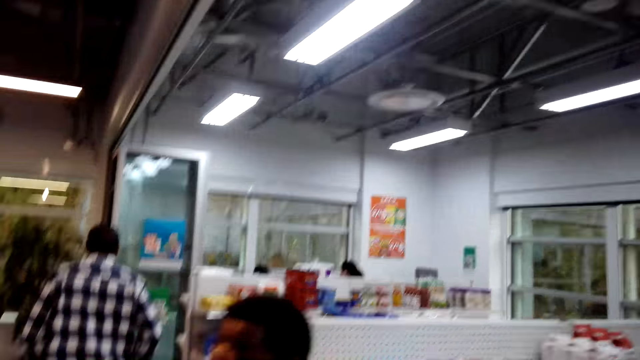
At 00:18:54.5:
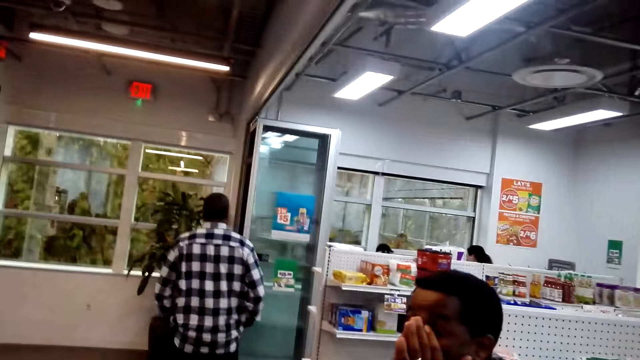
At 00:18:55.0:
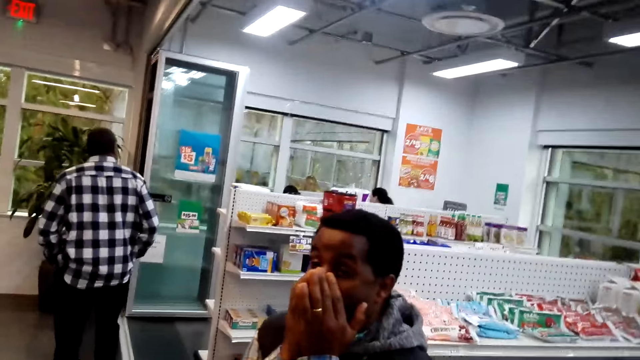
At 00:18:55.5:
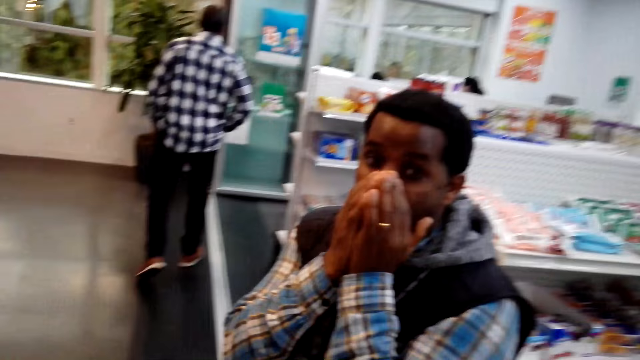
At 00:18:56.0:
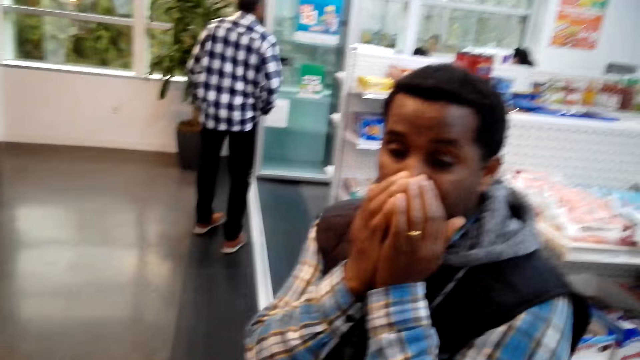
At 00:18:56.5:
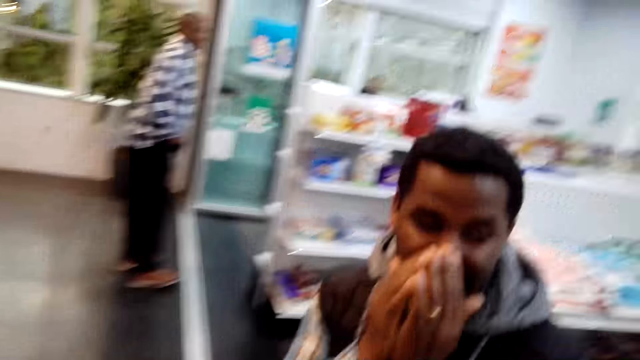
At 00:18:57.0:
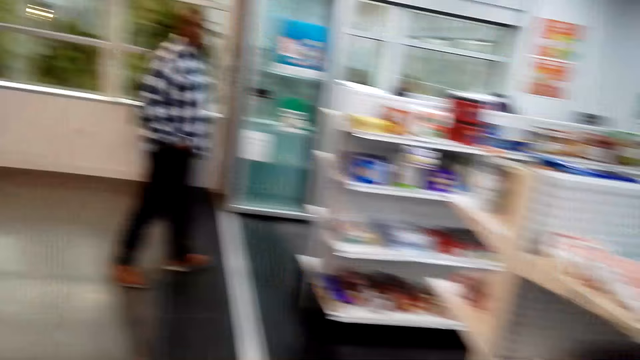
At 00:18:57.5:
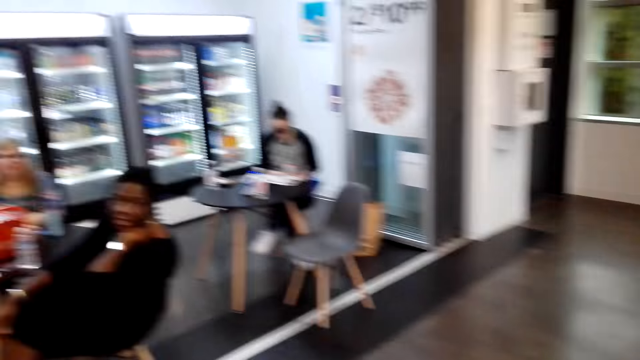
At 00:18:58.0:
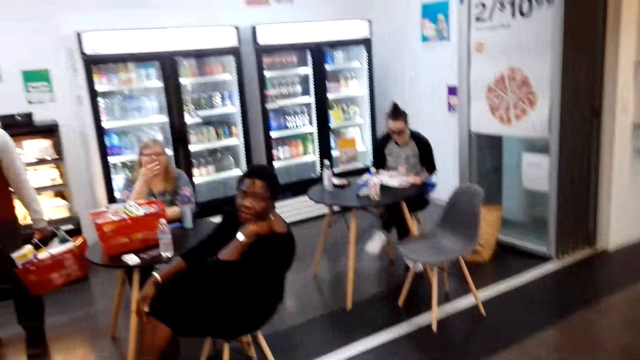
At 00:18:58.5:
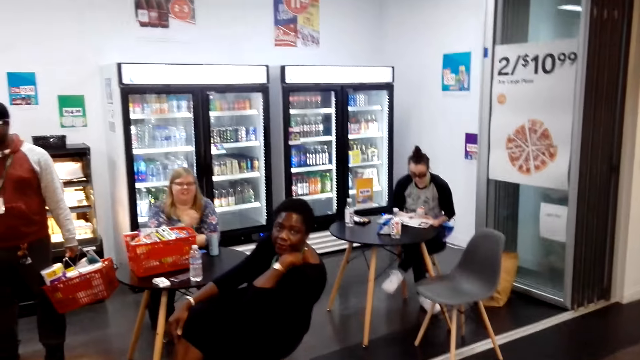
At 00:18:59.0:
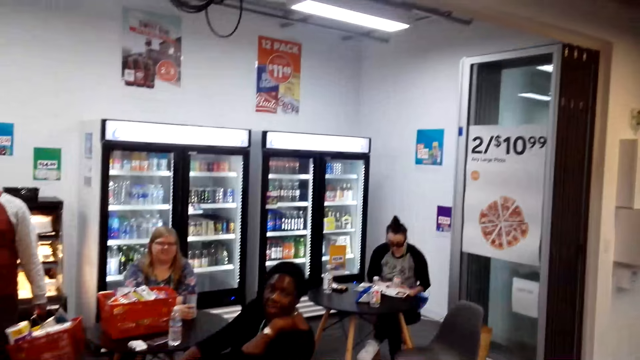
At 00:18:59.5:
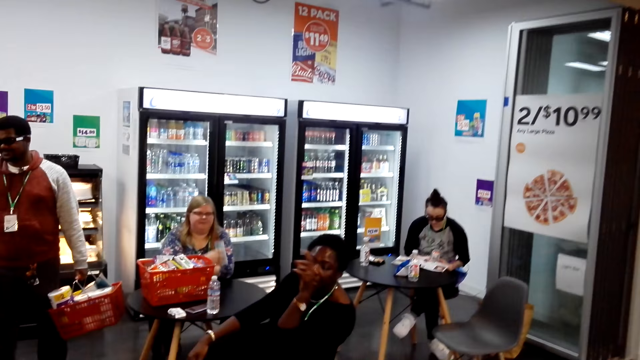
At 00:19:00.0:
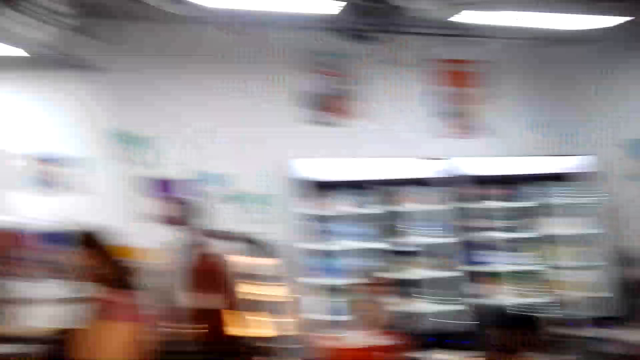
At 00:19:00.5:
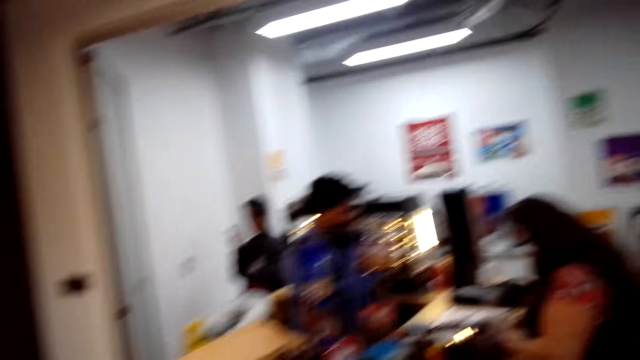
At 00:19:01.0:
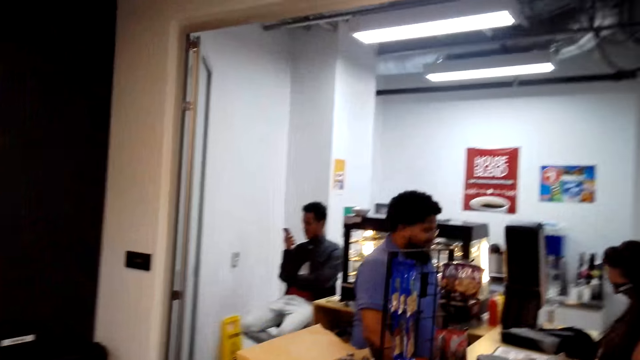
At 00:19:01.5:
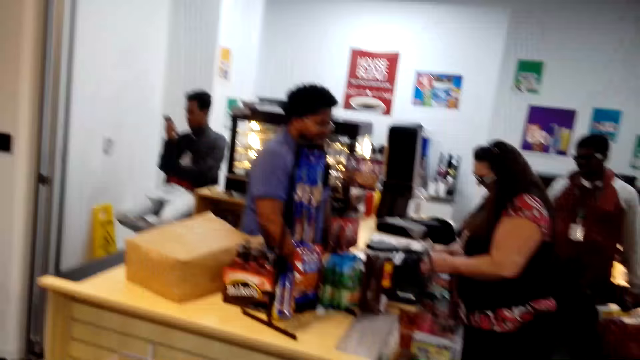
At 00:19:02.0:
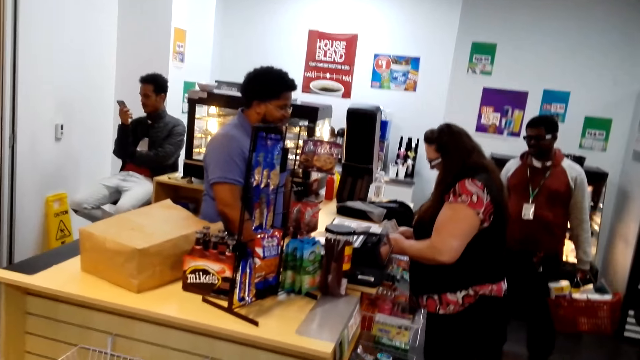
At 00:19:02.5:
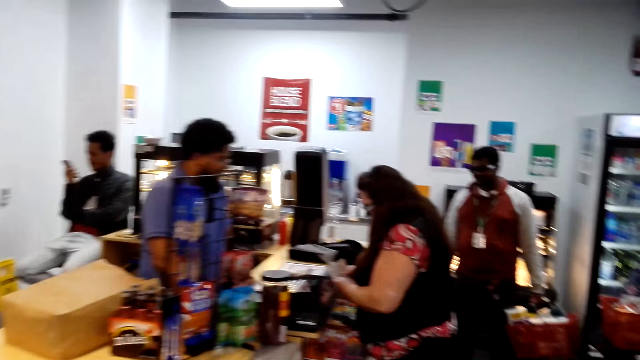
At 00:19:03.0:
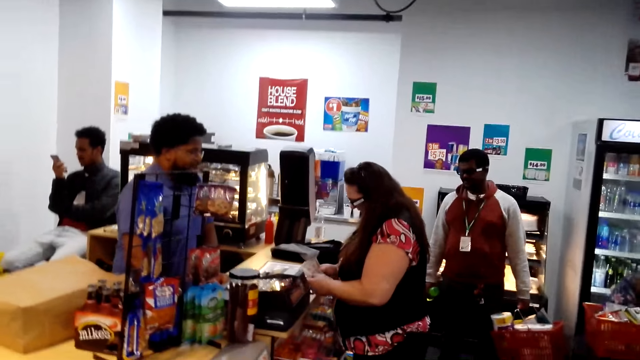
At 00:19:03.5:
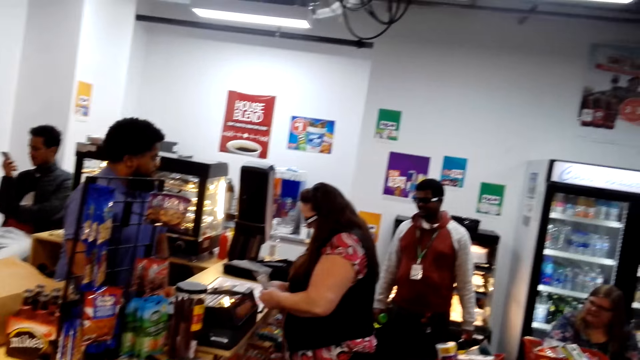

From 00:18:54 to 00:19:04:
The camera wearer talks to a man.

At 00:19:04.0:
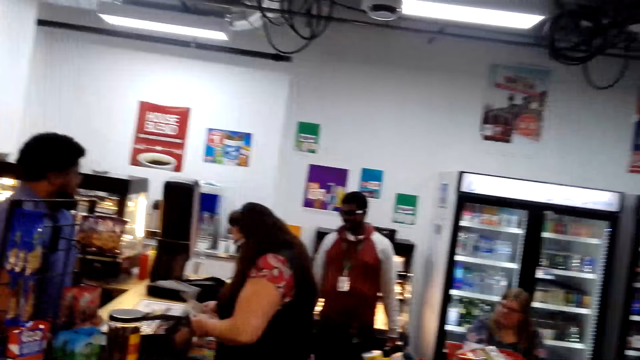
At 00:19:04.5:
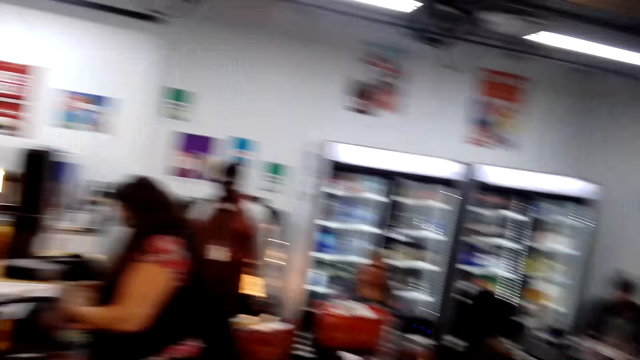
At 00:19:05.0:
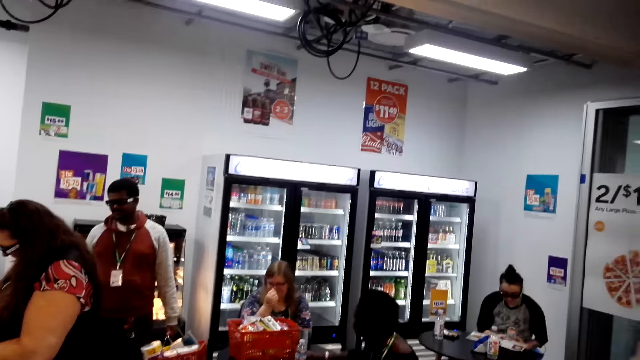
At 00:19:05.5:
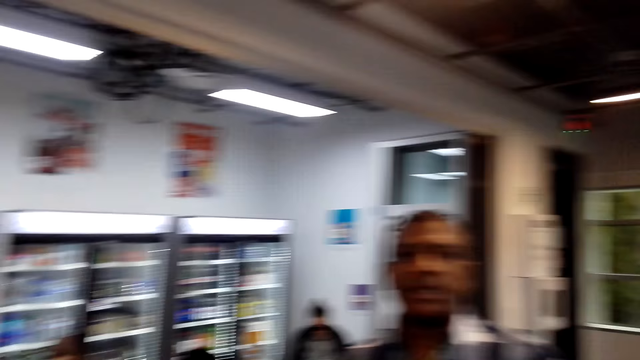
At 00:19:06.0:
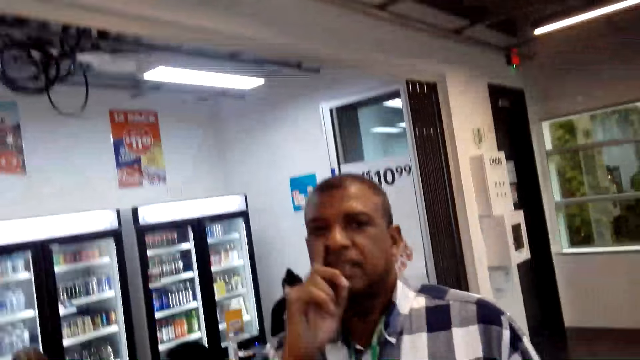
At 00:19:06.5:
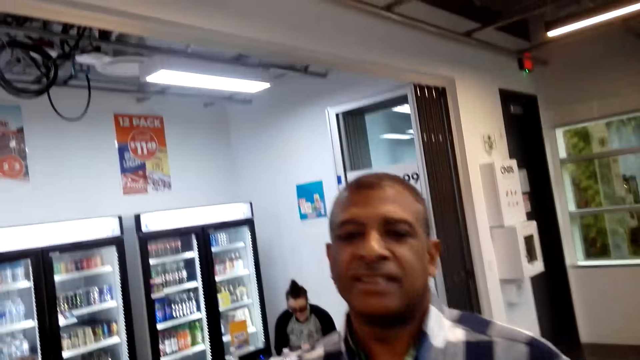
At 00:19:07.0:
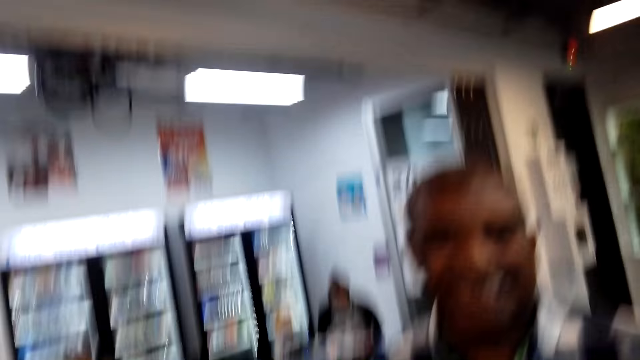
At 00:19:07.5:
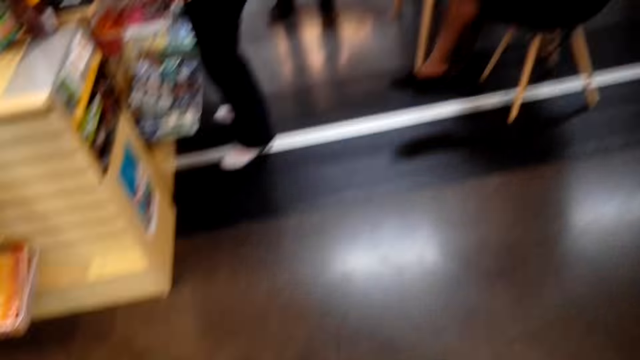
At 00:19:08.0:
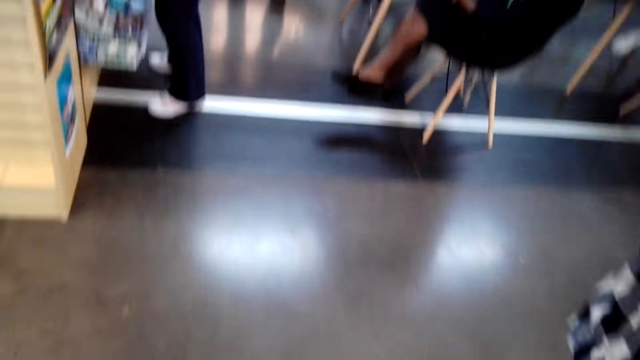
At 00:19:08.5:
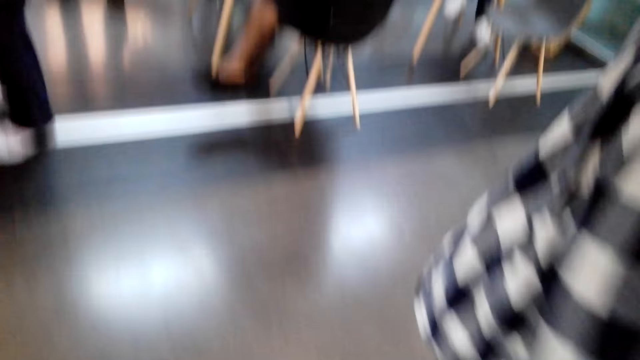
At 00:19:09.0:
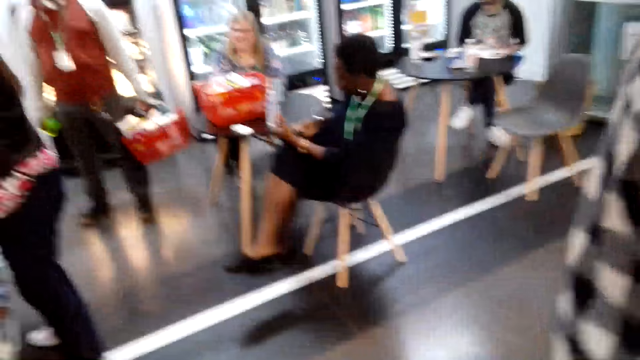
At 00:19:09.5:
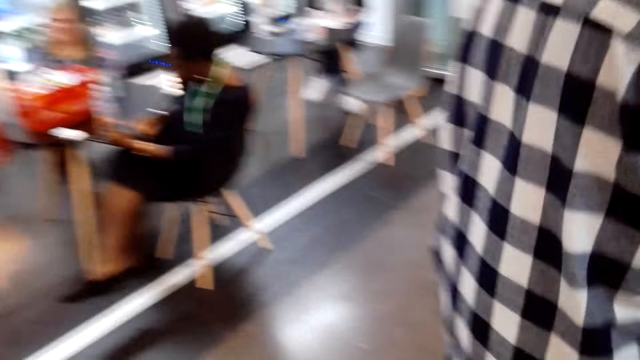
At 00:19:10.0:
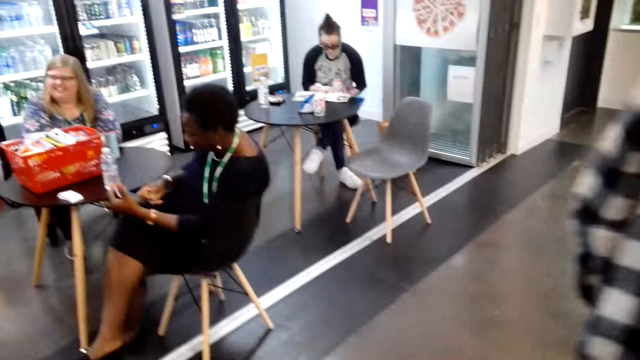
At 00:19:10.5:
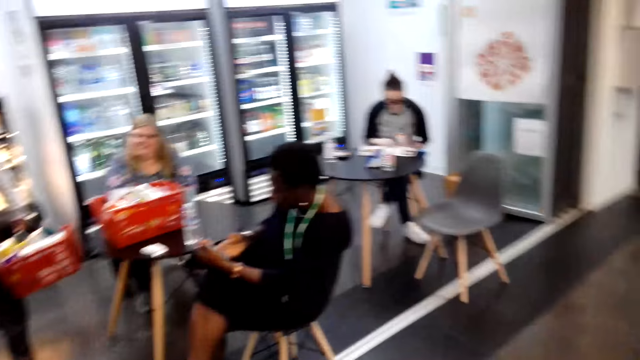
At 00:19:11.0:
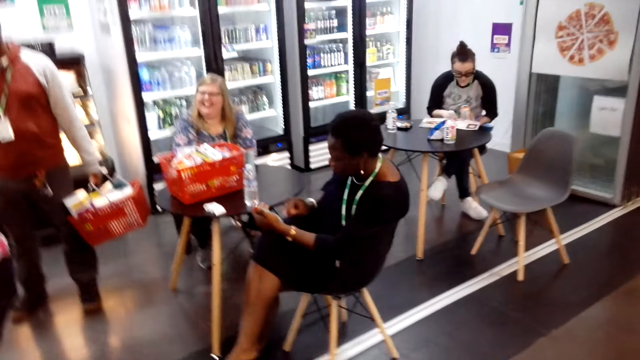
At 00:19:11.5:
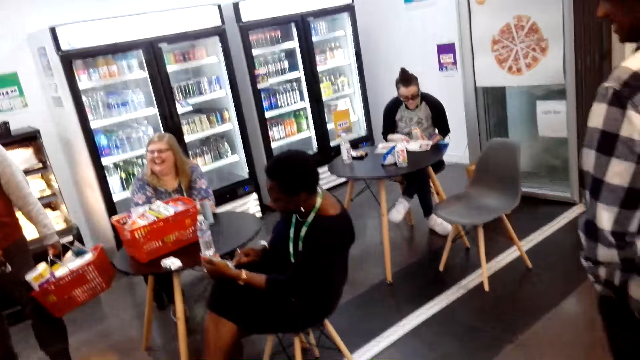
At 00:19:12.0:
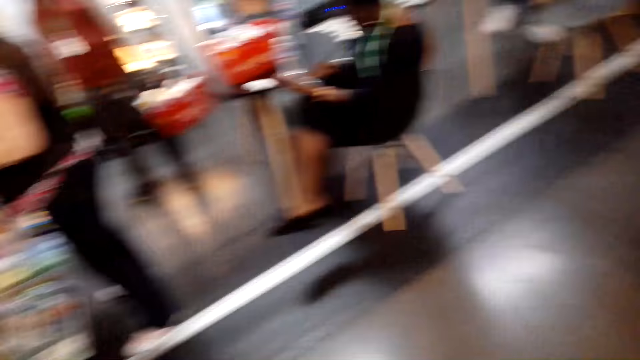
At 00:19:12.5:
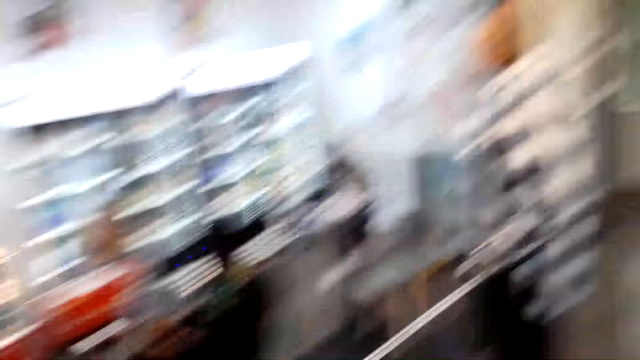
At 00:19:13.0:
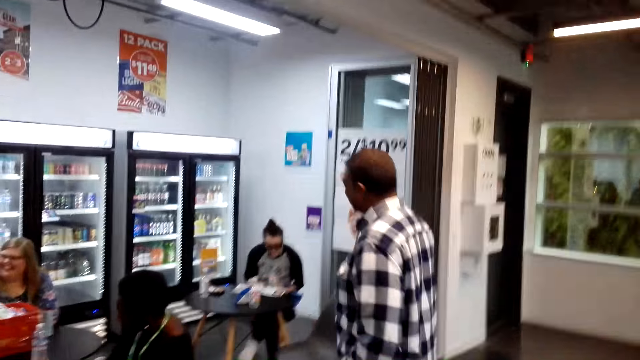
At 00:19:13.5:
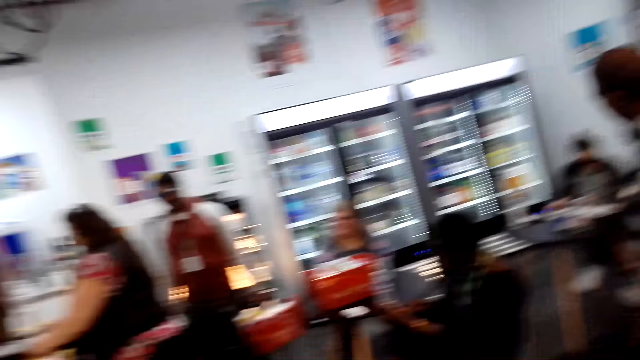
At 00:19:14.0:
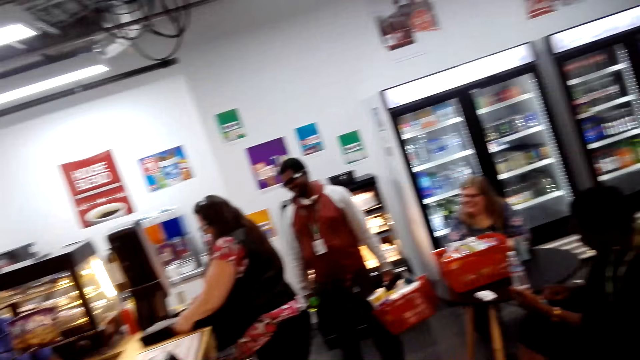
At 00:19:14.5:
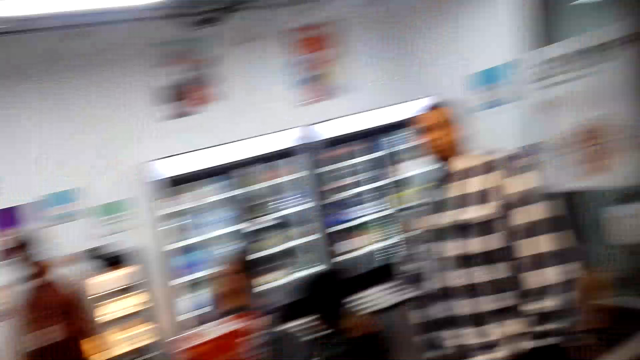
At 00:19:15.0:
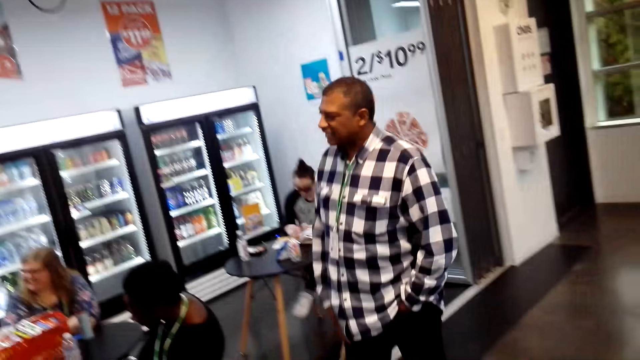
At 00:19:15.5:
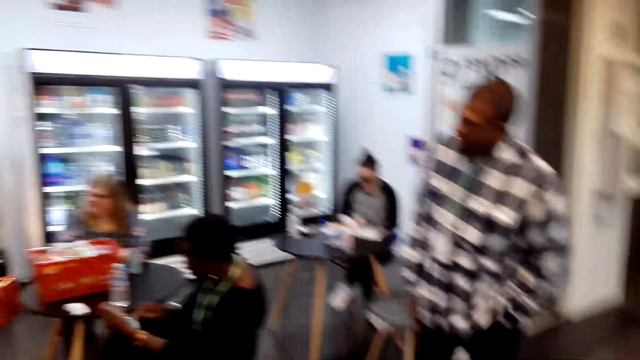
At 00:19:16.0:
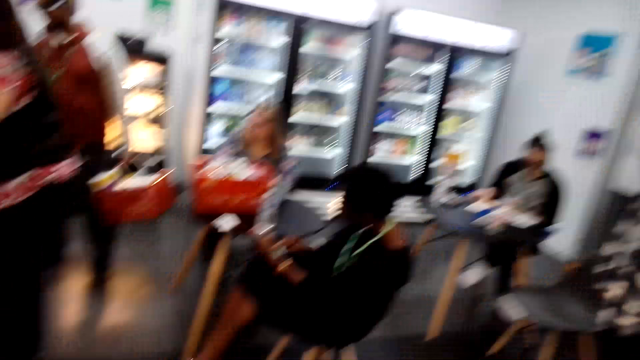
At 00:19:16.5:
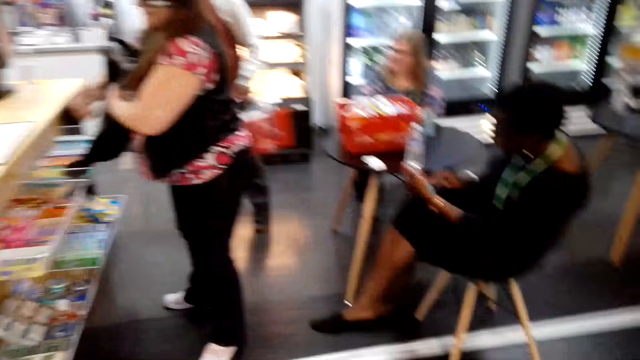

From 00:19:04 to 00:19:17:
A man talks to the camera wearer. The camera wearer moves around the room.
